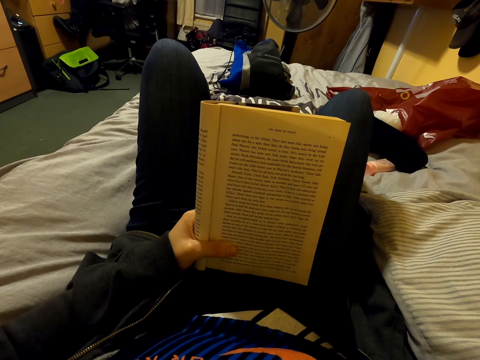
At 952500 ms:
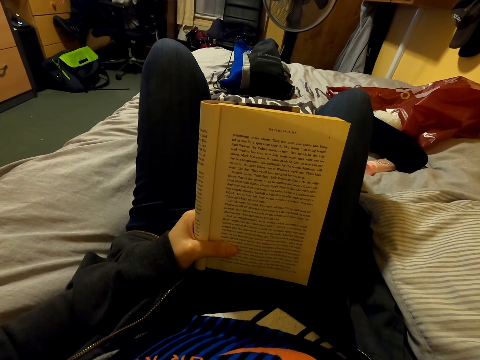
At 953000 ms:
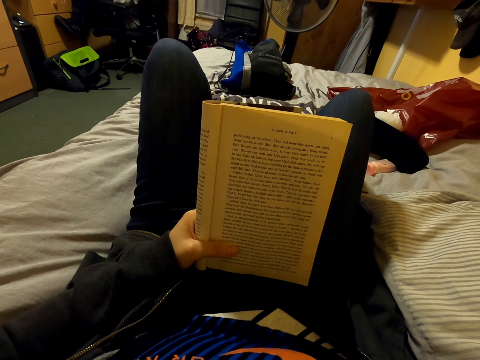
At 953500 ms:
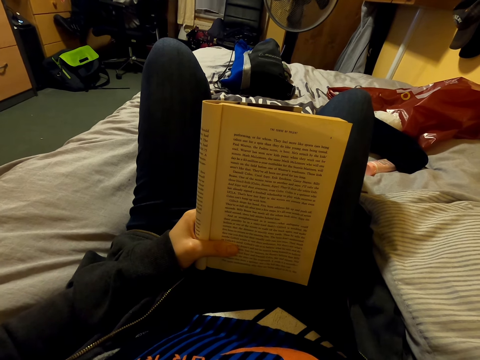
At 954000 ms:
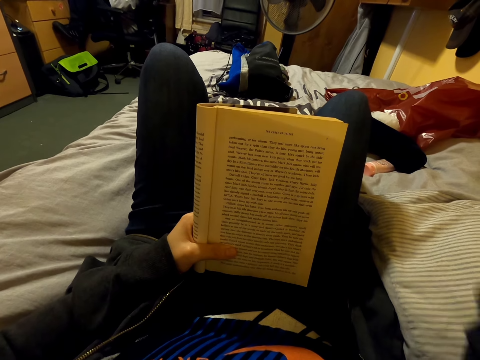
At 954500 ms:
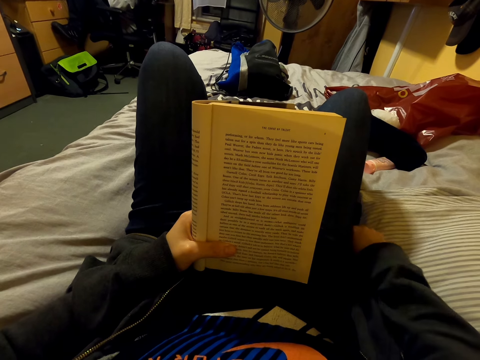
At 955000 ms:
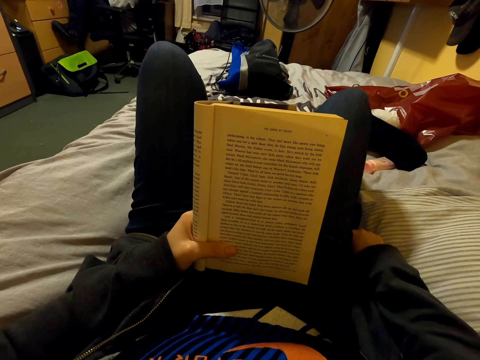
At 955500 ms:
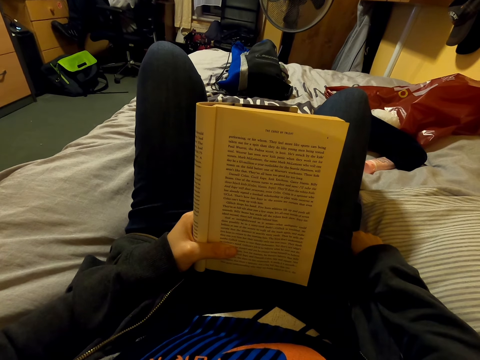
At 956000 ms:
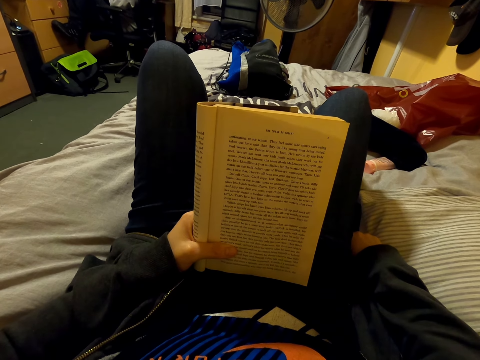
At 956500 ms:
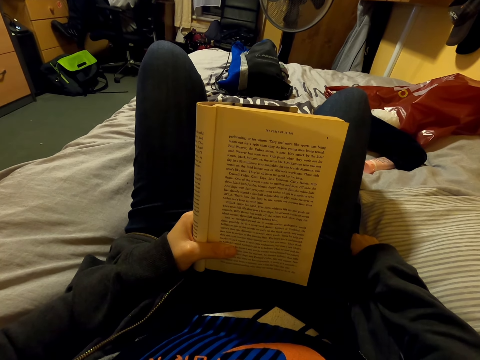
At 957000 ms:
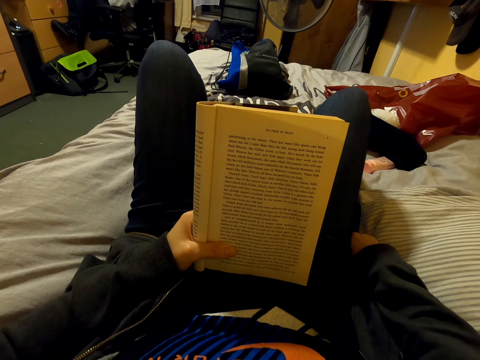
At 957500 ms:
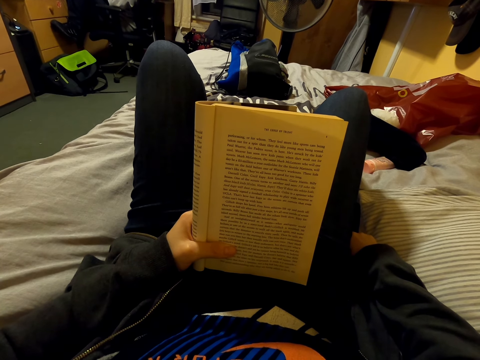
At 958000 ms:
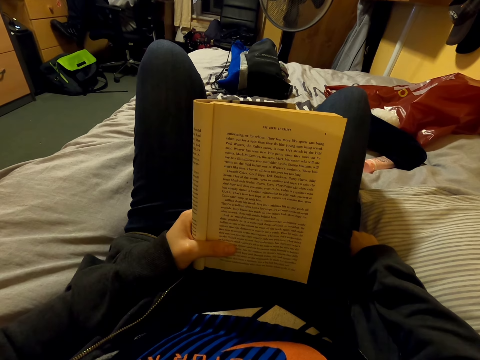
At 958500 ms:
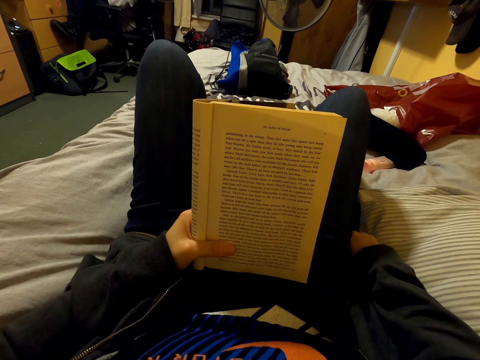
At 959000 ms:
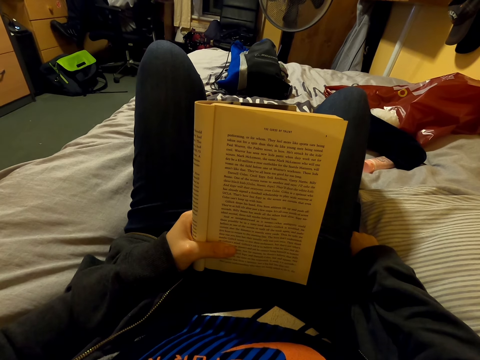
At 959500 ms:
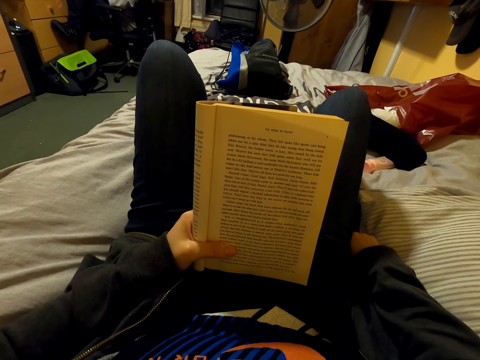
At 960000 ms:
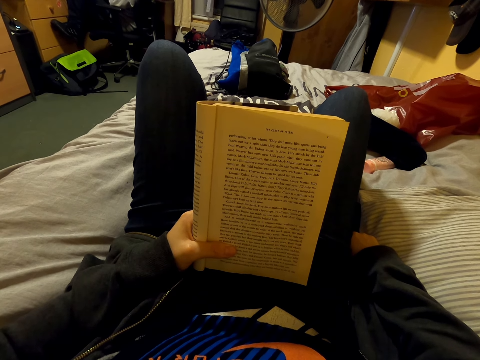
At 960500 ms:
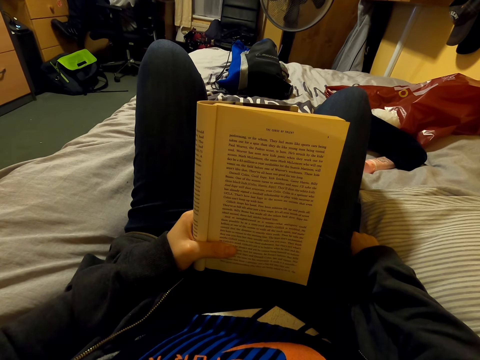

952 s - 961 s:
The camera wearer places a right hand on the bed. They straighten the right hand. They read a book.

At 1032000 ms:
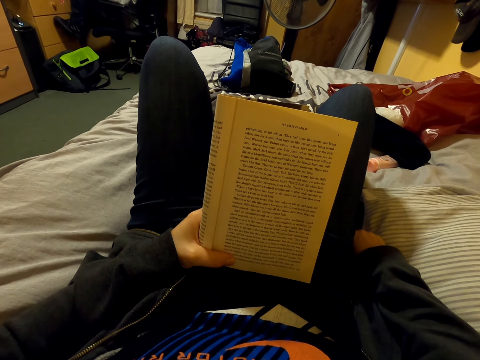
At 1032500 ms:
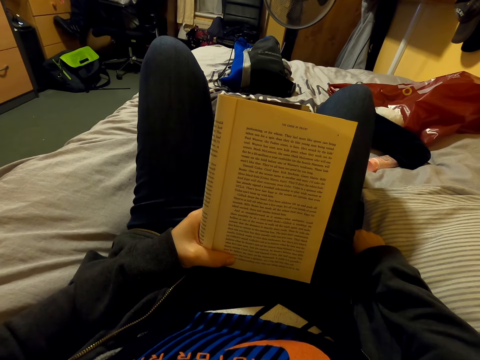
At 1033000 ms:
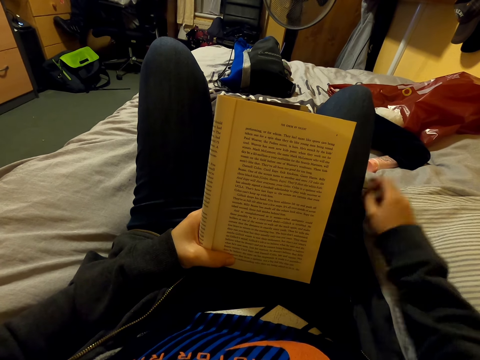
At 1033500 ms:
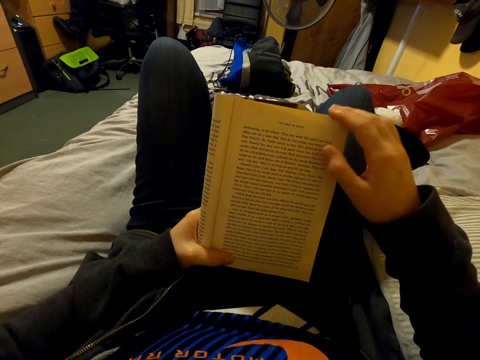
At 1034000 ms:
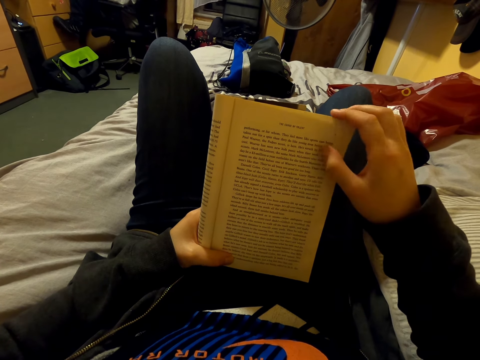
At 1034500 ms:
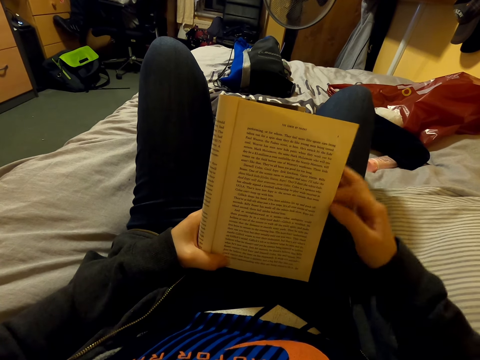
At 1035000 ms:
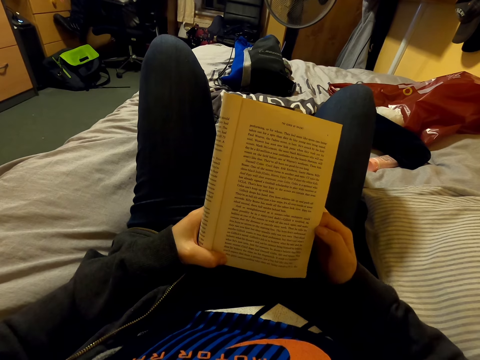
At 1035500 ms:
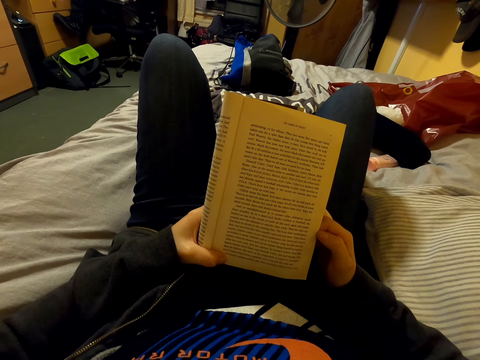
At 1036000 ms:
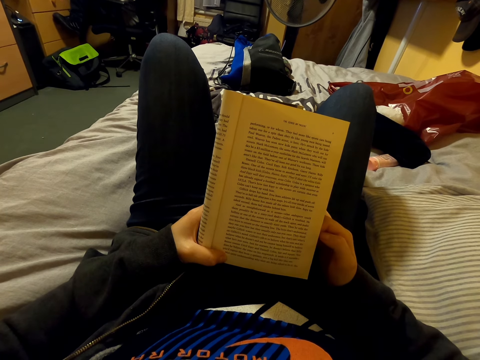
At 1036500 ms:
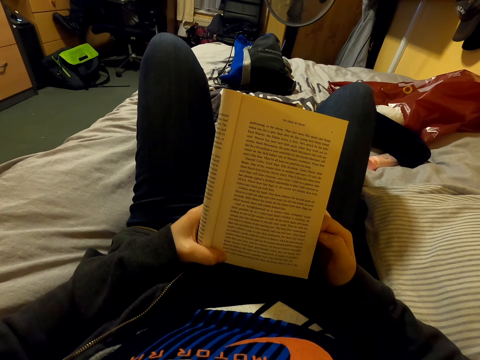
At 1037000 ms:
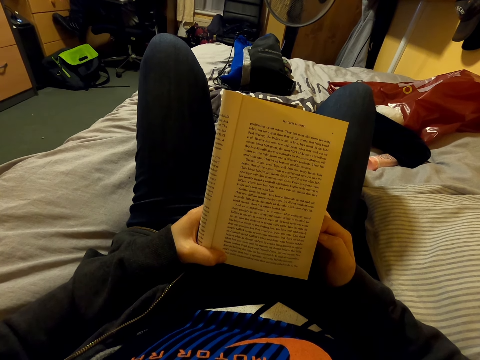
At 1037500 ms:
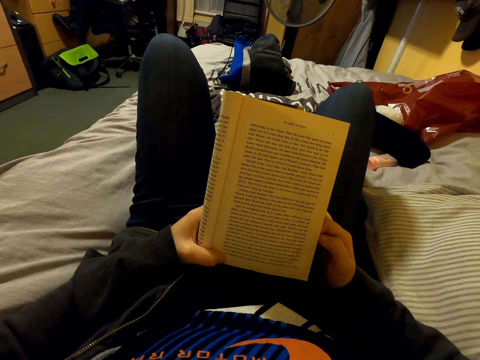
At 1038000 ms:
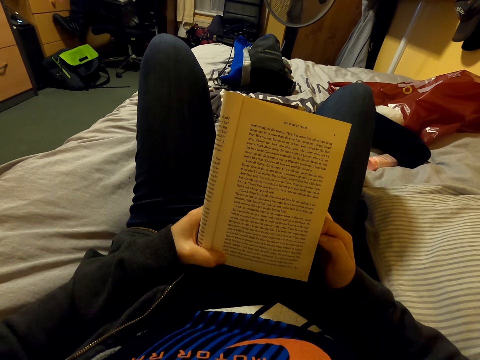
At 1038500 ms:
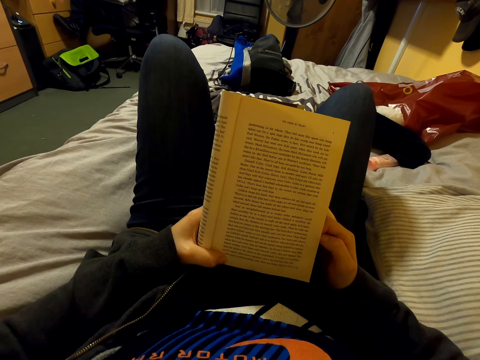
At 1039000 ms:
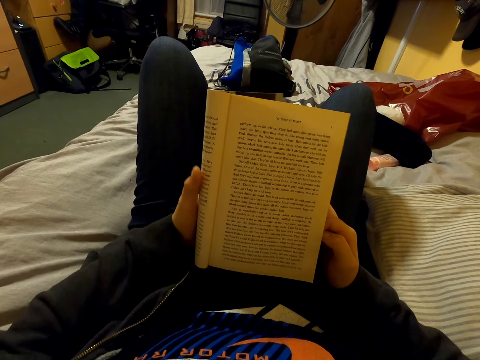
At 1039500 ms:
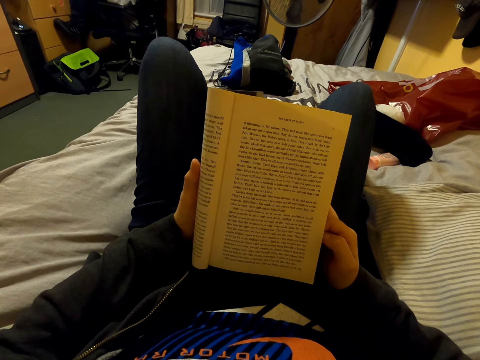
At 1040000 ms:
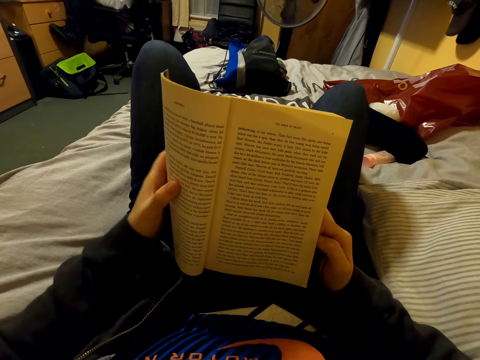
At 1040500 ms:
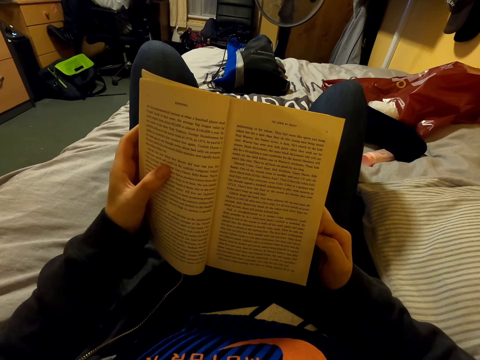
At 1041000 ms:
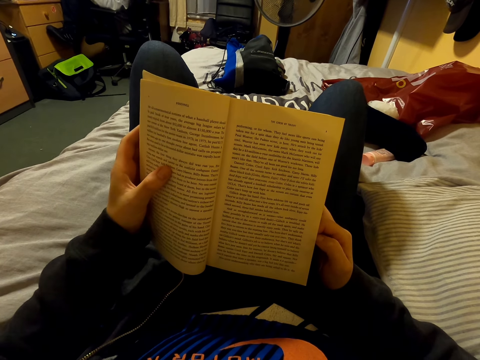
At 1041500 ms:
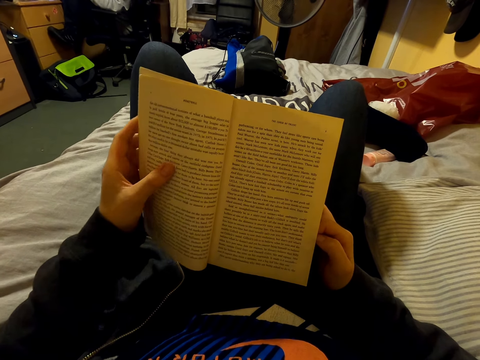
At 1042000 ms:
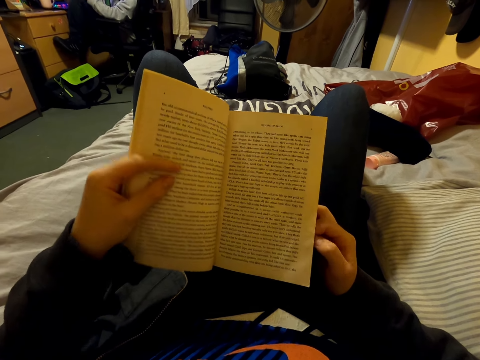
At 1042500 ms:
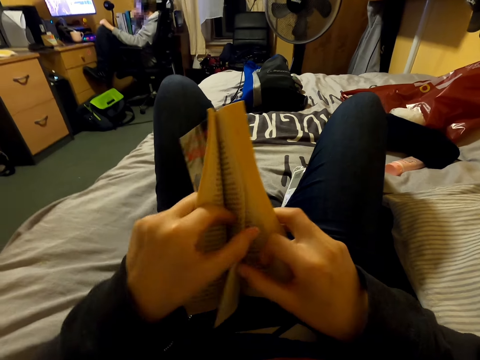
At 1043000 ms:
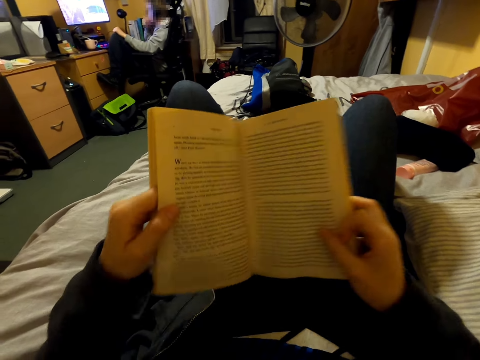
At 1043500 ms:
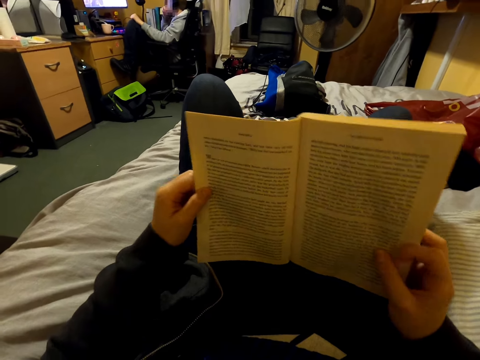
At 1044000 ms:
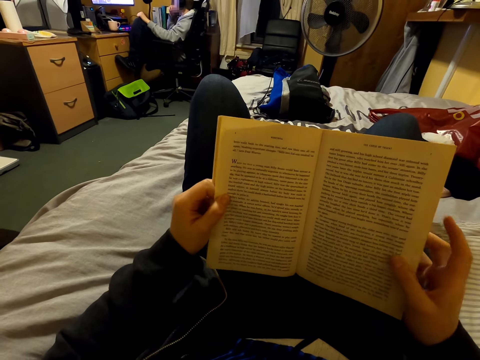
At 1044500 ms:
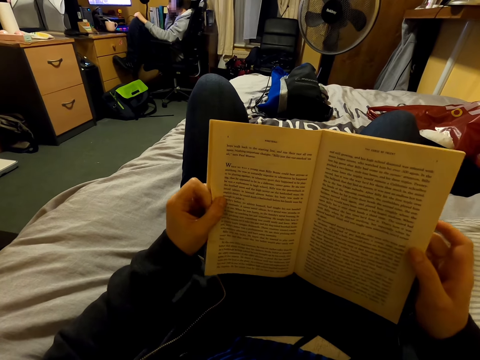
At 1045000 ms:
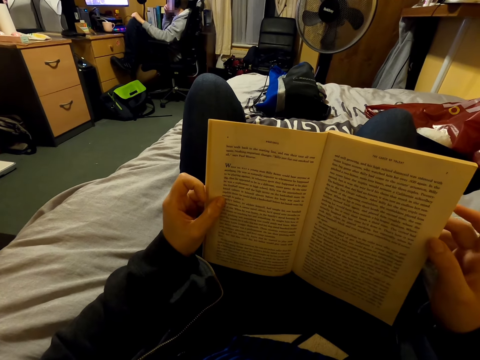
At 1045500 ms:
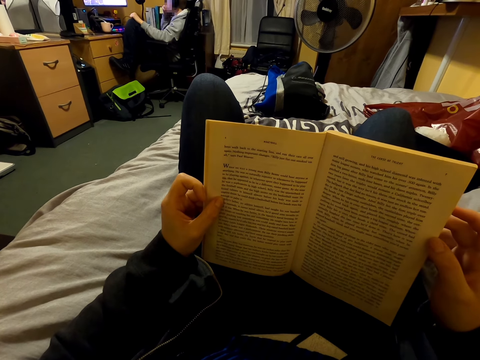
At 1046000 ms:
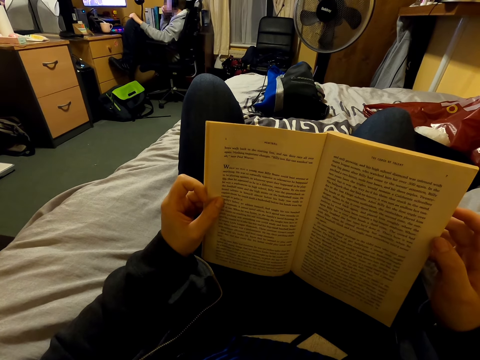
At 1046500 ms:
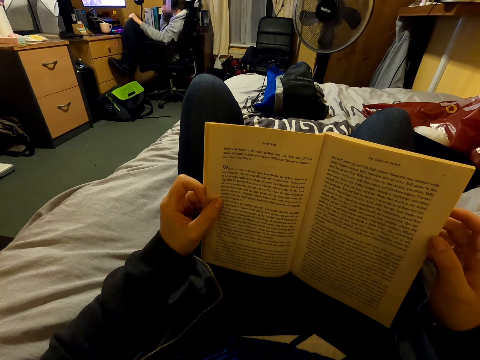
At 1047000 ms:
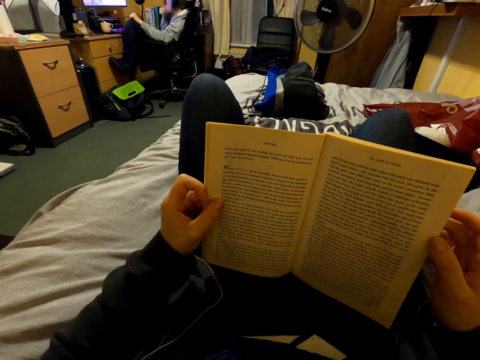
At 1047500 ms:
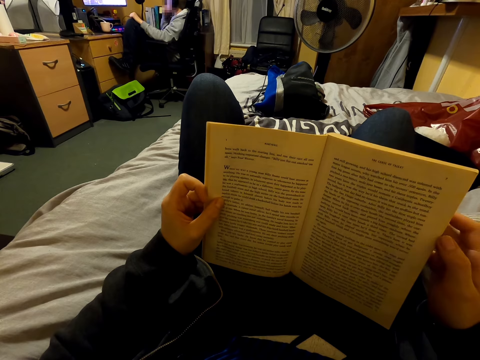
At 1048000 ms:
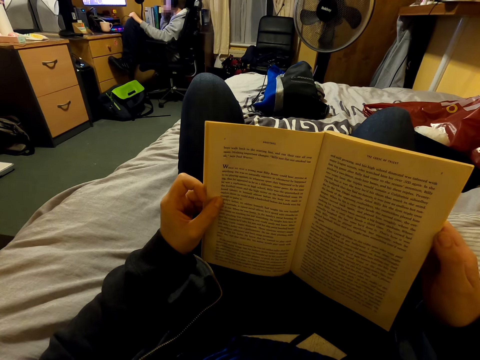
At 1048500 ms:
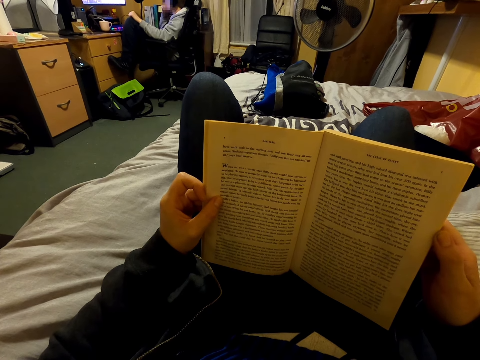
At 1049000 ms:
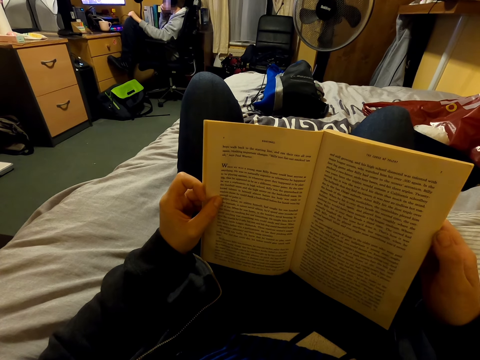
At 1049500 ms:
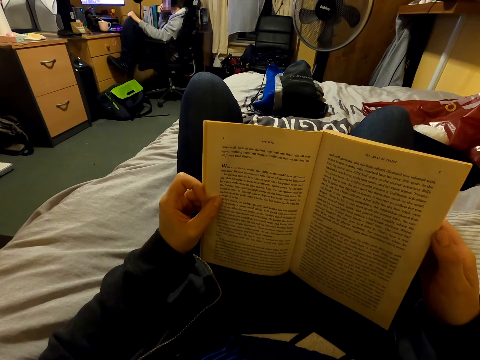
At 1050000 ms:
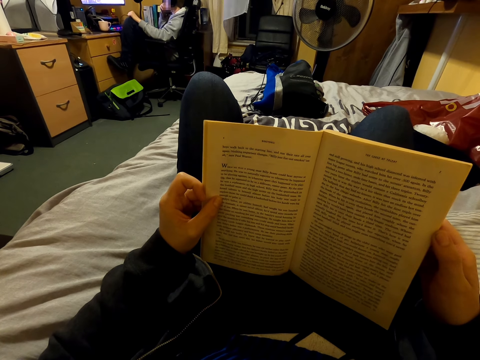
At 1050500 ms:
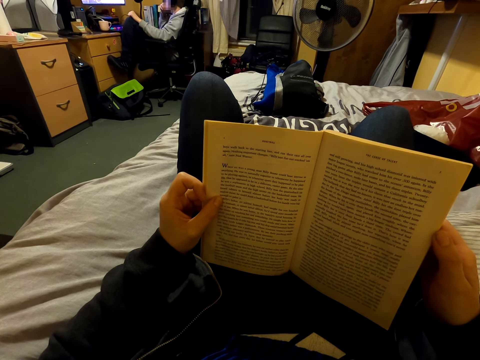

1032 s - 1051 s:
The camera wearer aligns a page of a book. They hold the book with both hands. They read the book. They turn a page of the book. They read the book. They hold the book with both hands.
